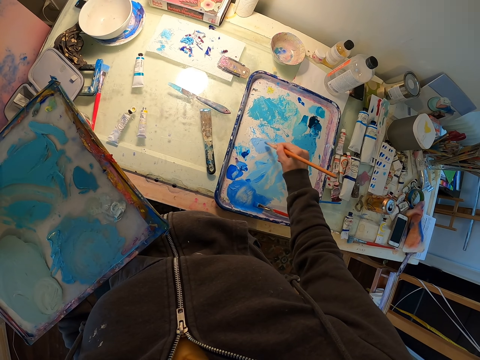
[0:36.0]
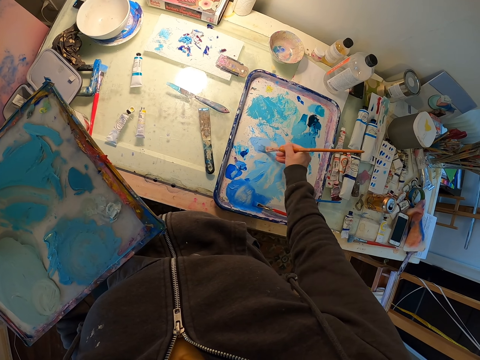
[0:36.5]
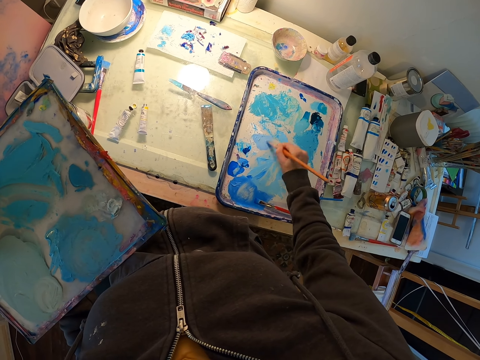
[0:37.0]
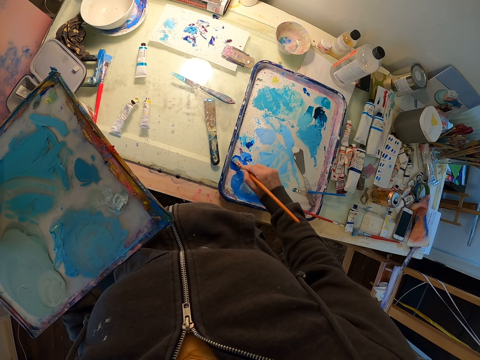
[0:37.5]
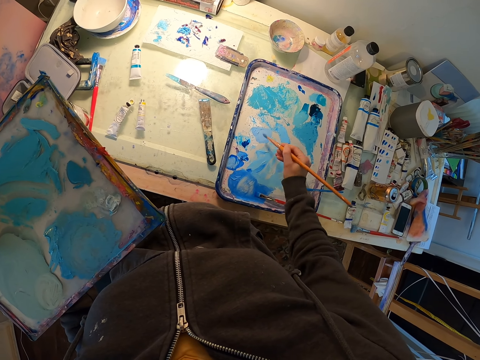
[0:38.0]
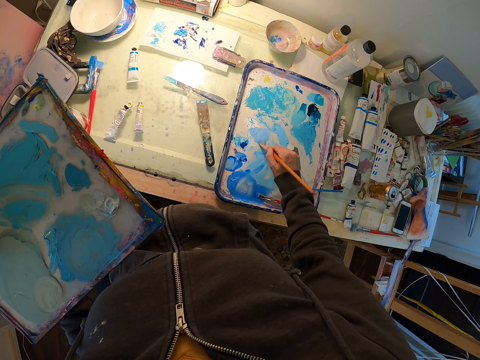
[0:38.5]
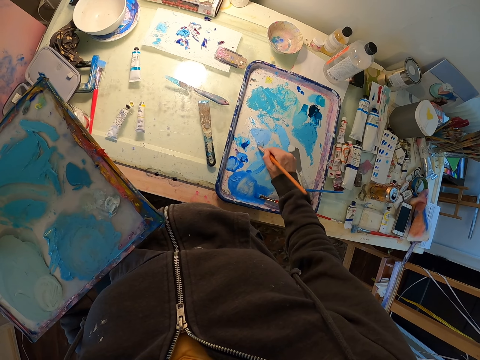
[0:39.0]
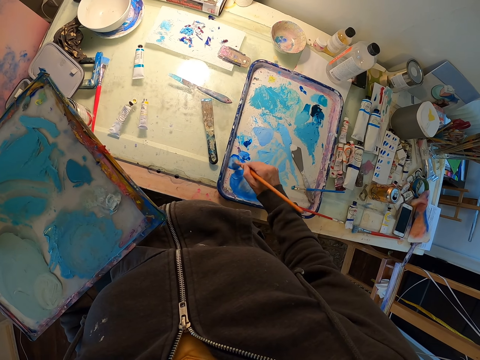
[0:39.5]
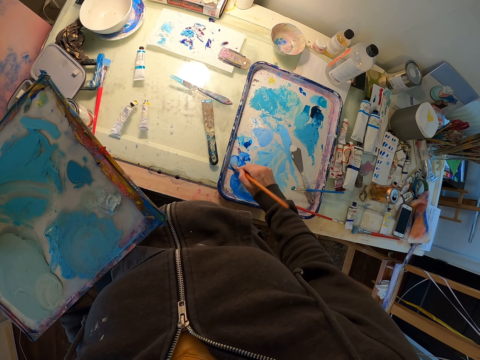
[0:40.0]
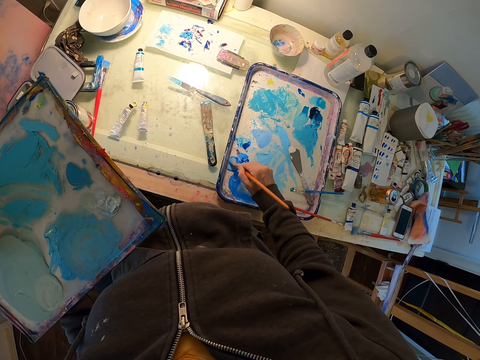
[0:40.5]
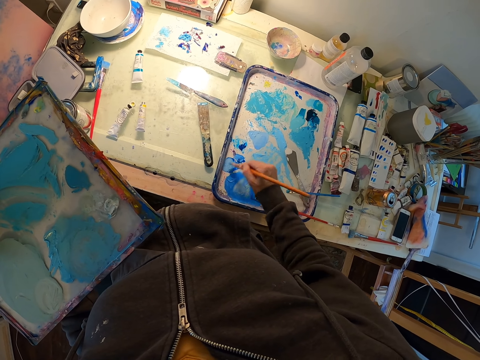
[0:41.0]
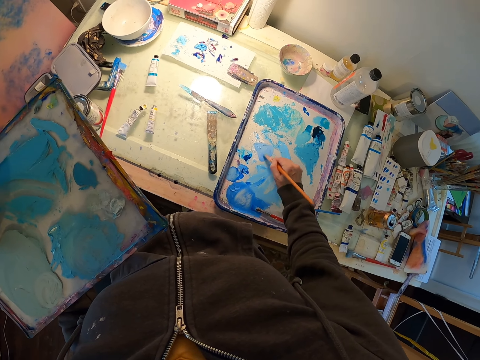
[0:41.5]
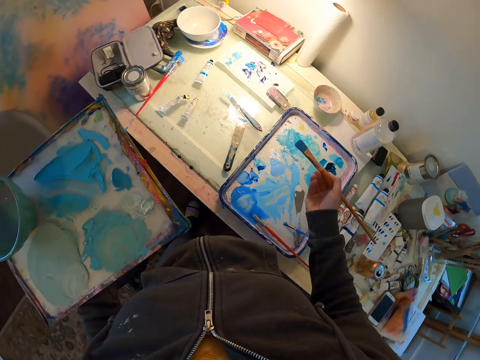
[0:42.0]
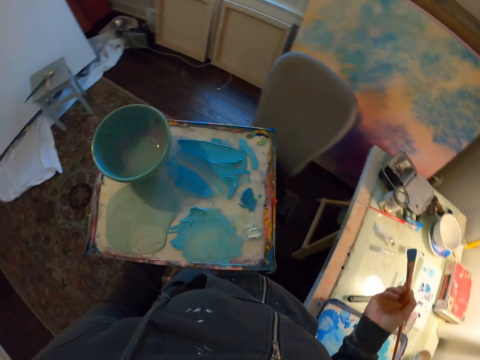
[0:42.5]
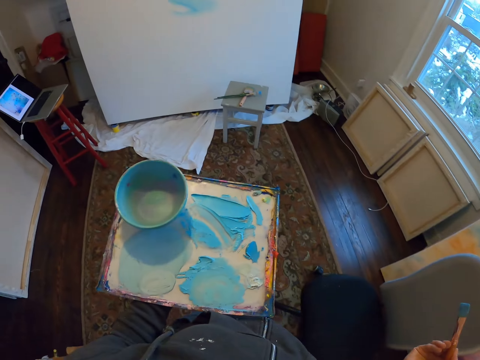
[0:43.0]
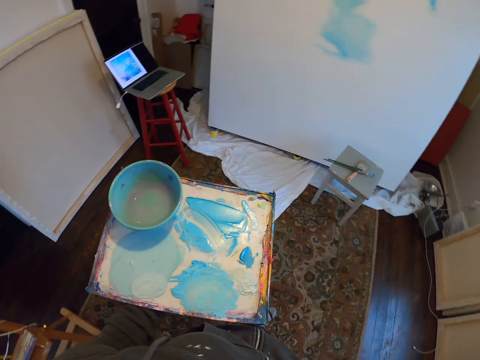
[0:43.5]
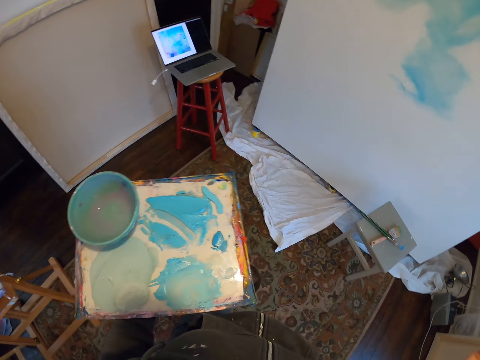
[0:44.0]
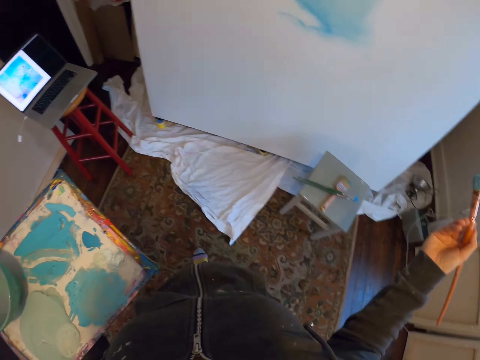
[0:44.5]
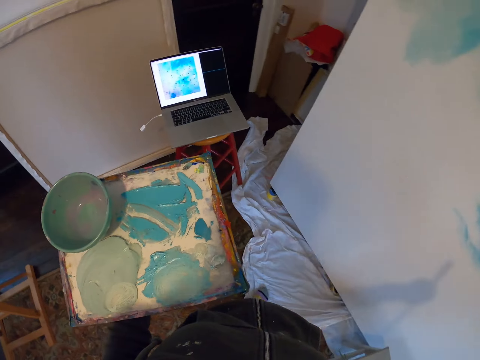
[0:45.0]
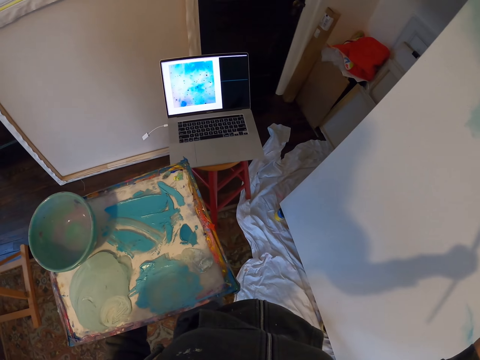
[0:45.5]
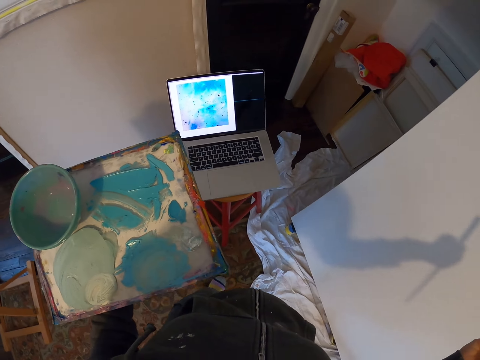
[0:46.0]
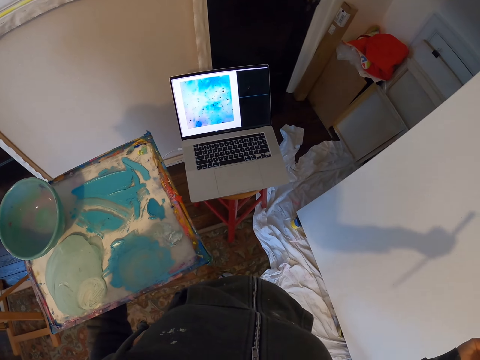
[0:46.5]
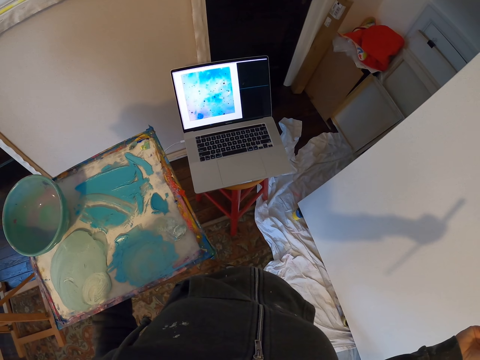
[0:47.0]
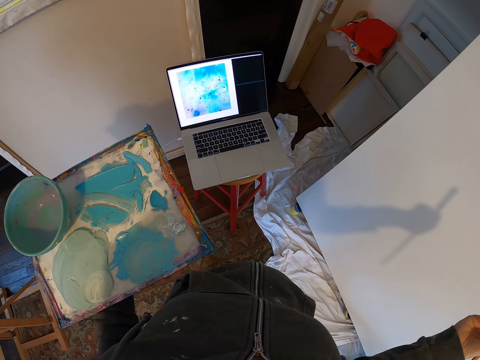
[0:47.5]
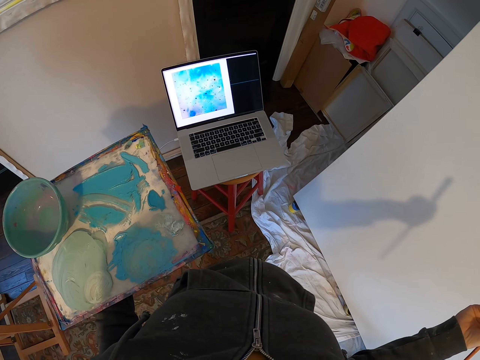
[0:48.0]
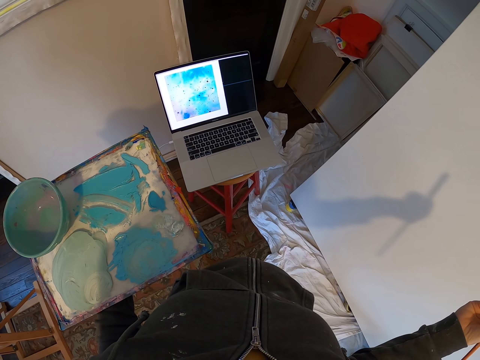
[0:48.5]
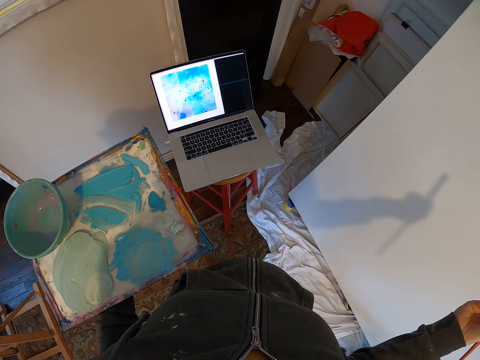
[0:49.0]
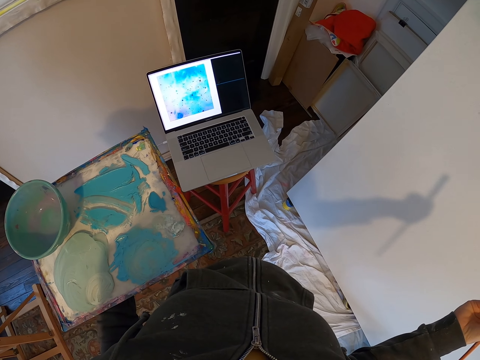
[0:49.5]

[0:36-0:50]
The camera wearer rubs the paintbrush in paint. They turn around. They walk around. They stop. They hold a paint palette. They look at the laptop.

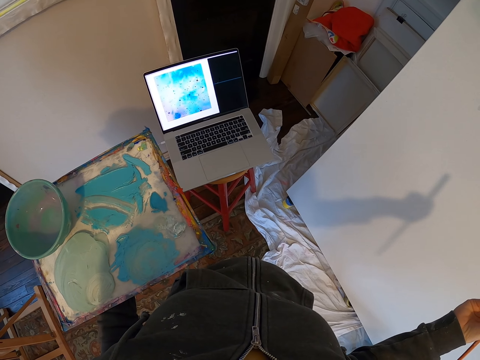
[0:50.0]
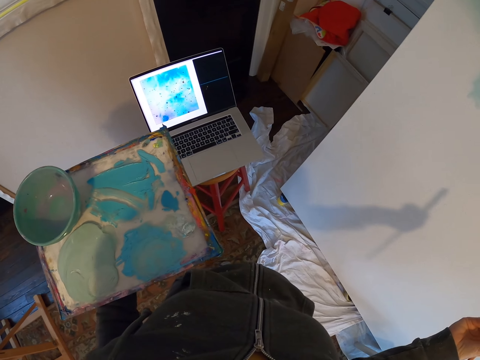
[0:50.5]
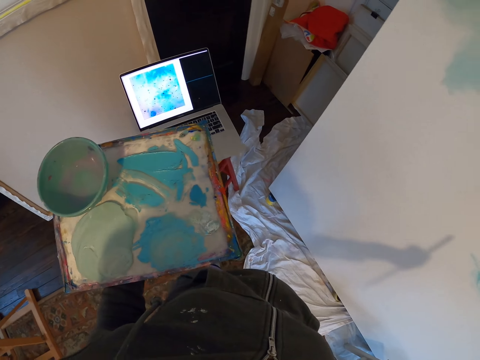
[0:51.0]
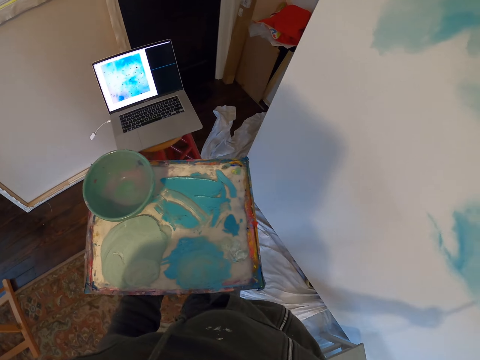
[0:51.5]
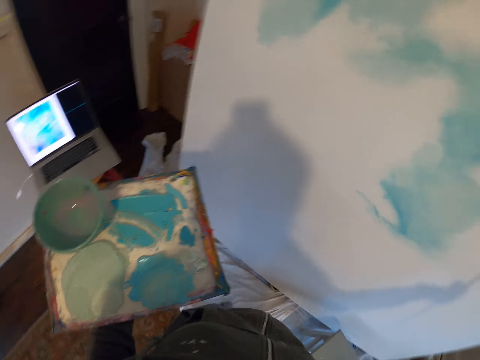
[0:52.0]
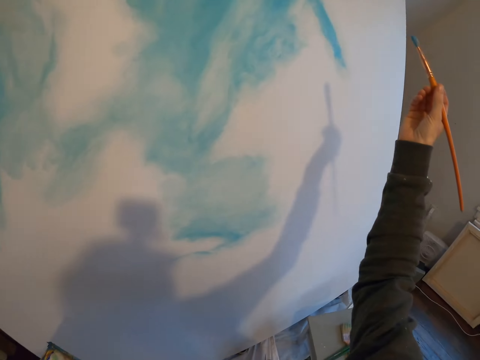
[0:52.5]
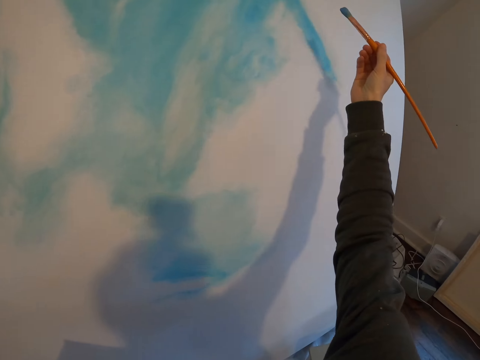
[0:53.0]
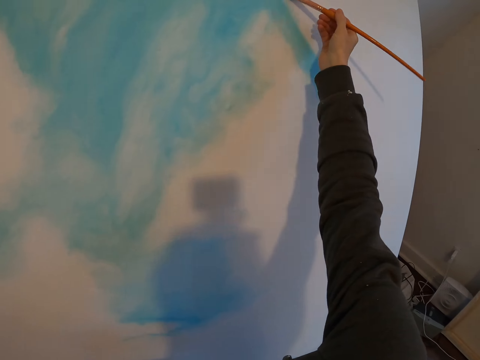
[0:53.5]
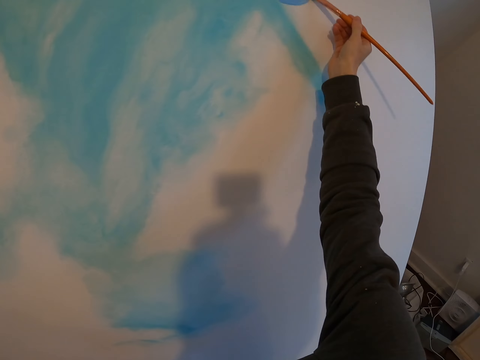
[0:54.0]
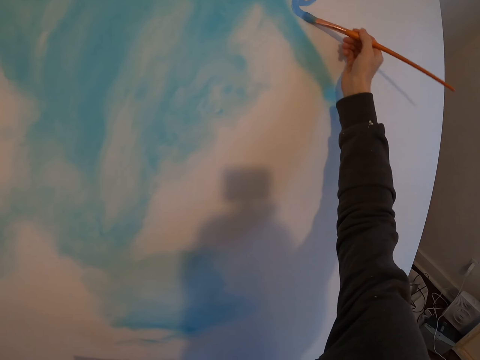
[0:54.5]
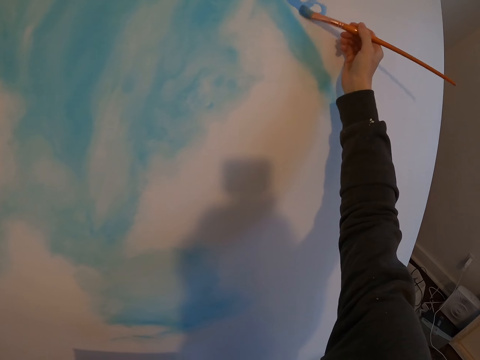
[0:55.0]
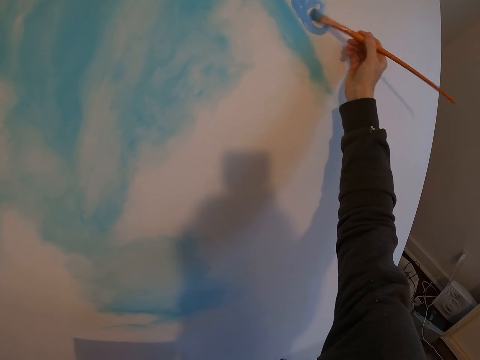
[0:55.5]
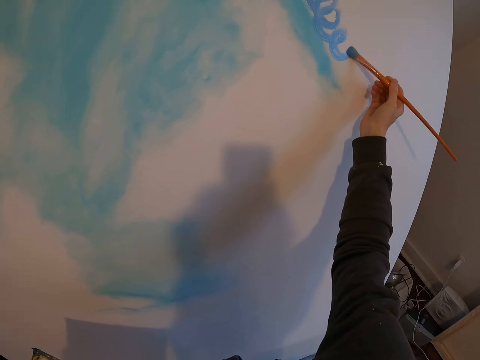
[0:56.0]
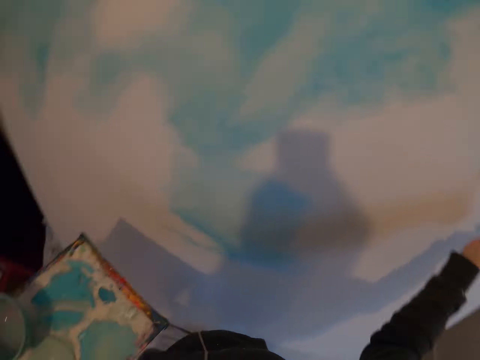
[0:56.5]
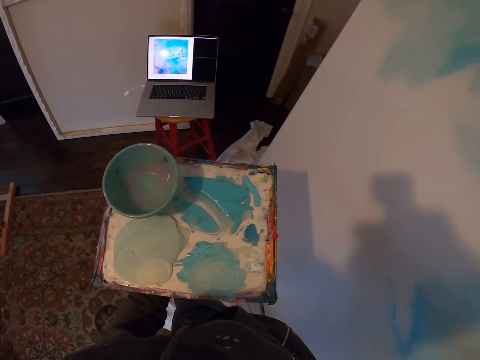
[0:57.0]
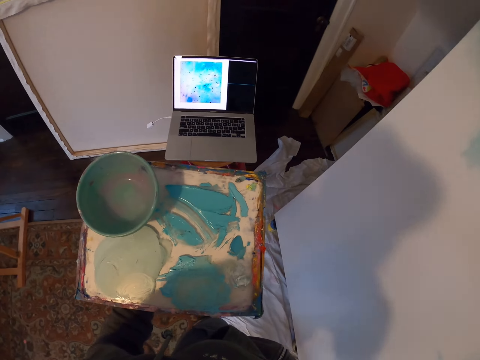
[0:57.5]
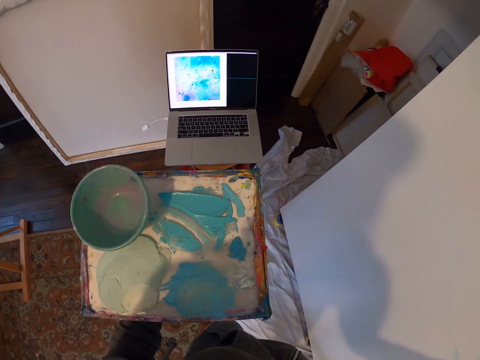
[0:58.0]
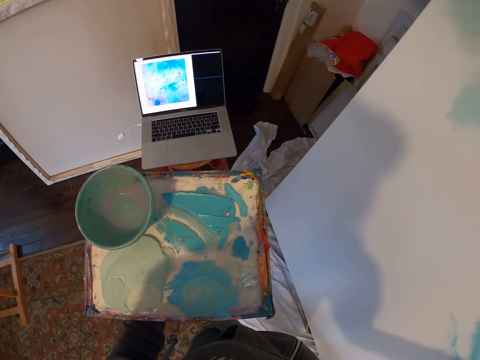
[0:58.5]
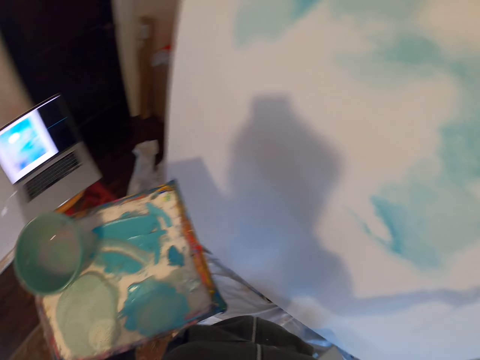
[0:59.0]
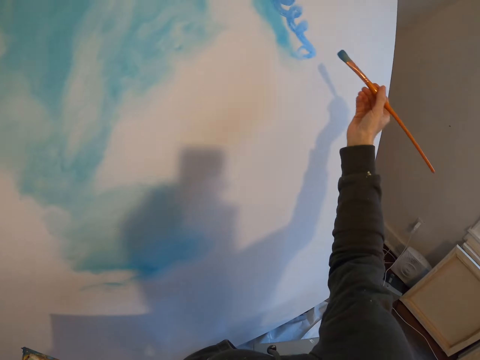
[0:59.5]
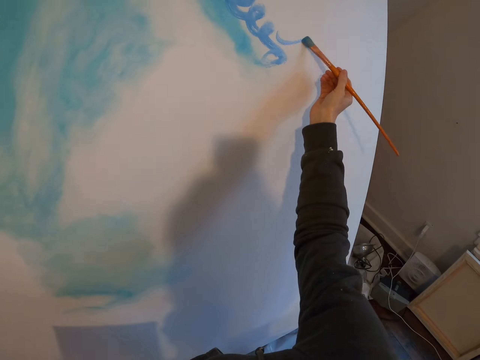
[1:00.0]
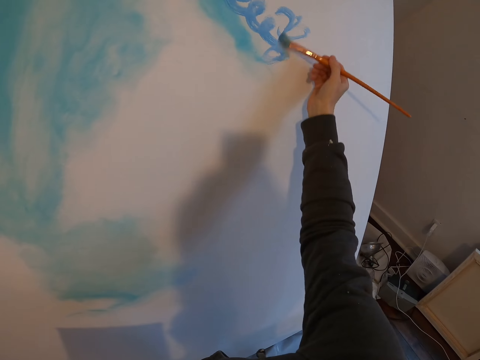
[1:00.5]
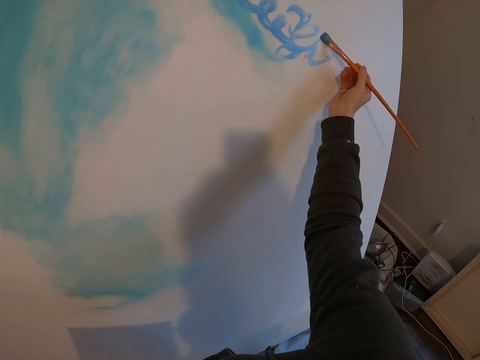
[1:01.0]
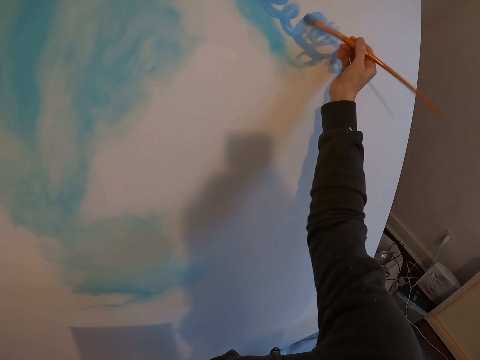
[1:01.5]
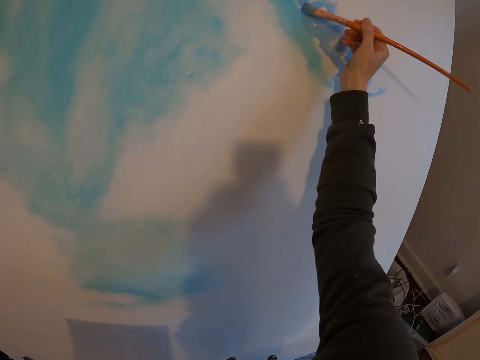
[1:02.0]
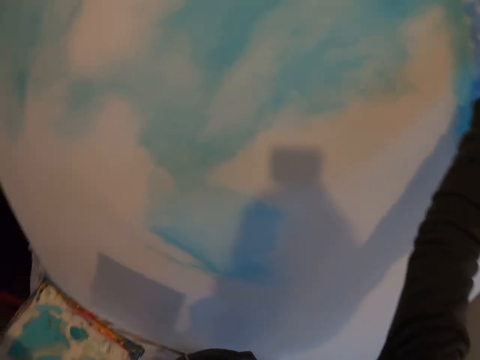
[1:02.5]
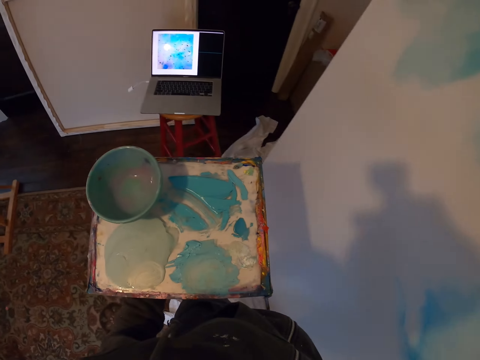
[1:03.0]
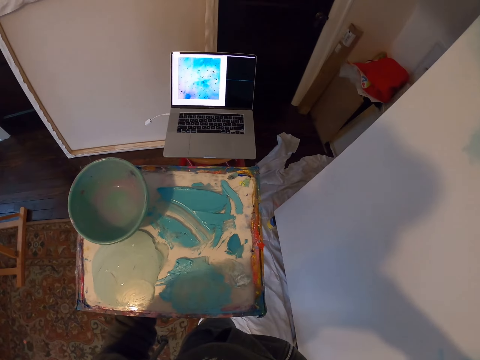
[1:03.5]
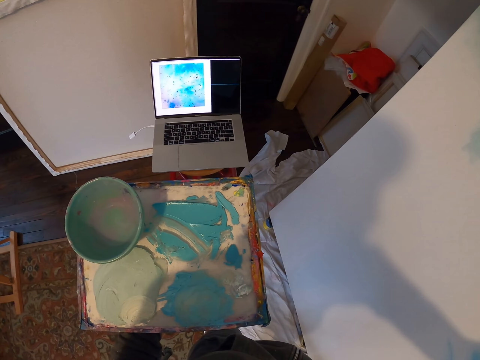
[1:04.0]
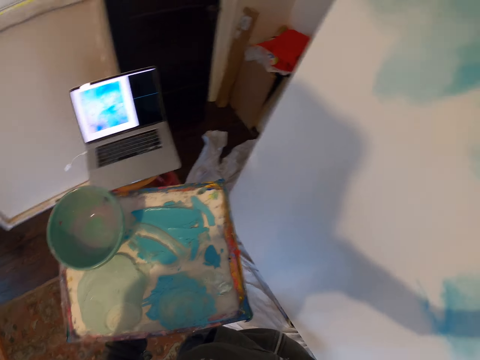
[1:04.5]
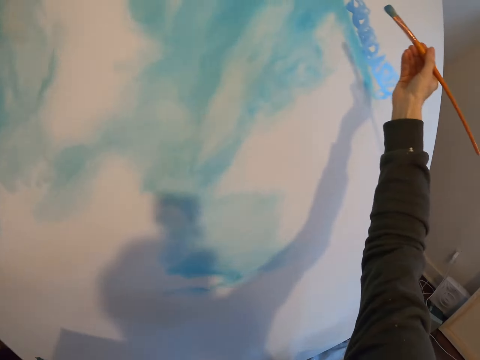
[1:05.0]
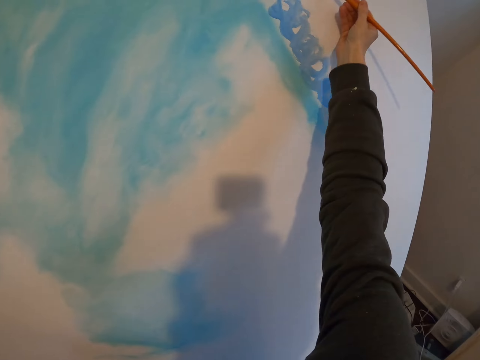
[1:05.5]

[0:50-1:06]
The camera wearer turns to the side. They paint a board with a paintbrush. They turn to the side. They look at the laptop. They paint the board with the paintbrush. They turn to the side. They look at the laptop. They paint.
